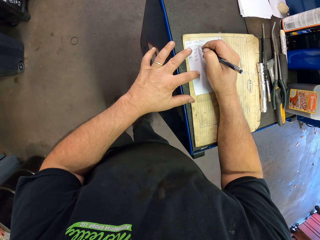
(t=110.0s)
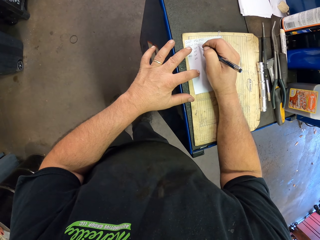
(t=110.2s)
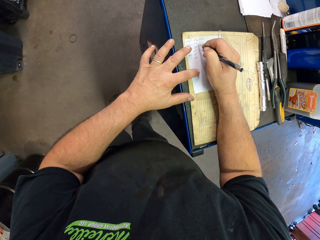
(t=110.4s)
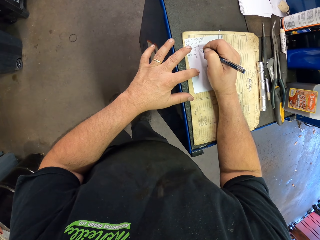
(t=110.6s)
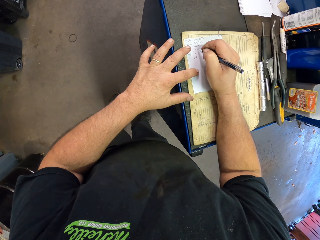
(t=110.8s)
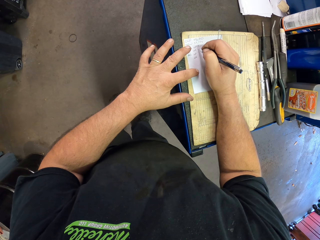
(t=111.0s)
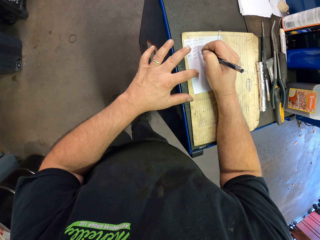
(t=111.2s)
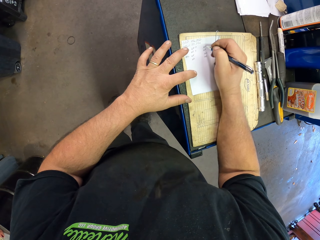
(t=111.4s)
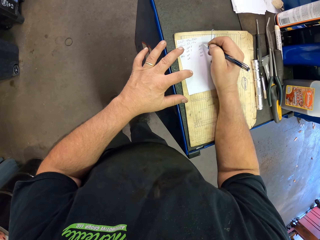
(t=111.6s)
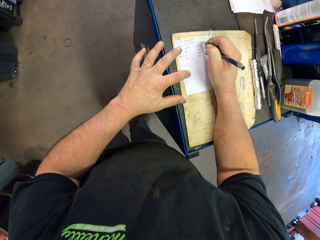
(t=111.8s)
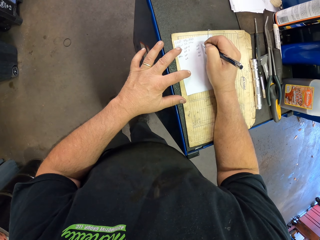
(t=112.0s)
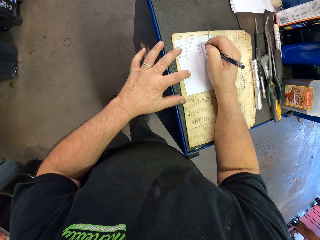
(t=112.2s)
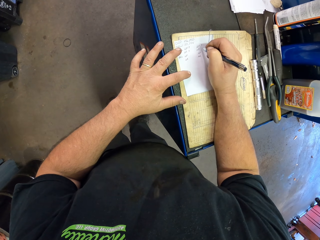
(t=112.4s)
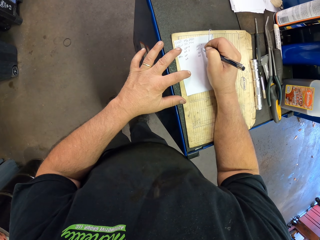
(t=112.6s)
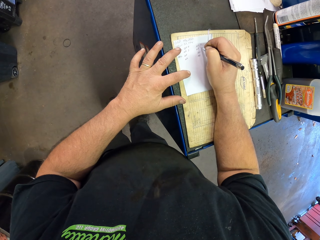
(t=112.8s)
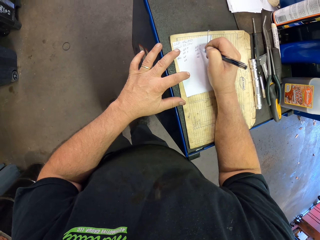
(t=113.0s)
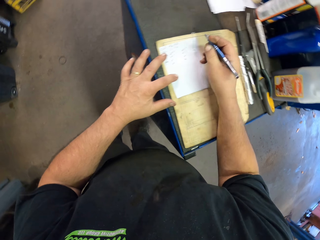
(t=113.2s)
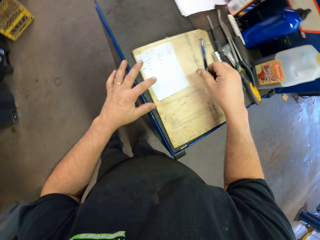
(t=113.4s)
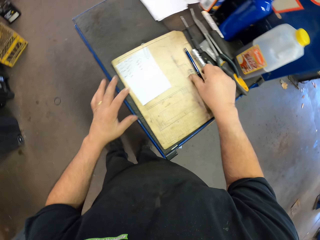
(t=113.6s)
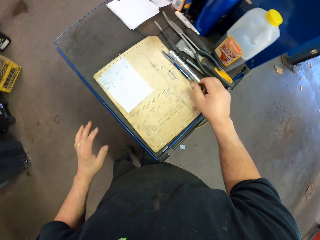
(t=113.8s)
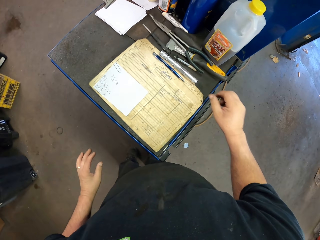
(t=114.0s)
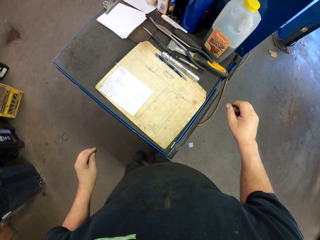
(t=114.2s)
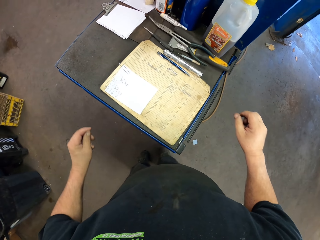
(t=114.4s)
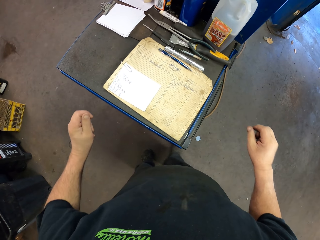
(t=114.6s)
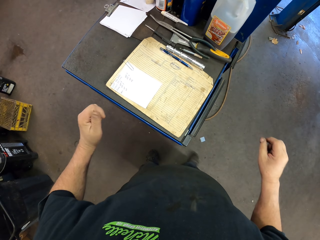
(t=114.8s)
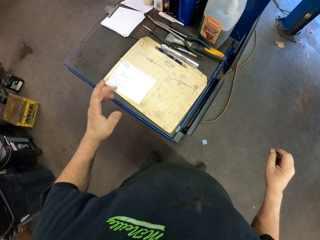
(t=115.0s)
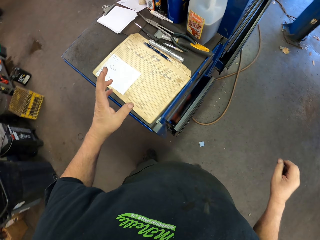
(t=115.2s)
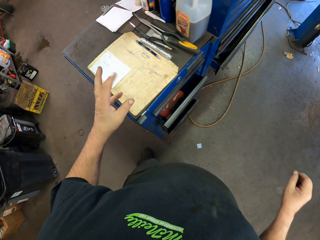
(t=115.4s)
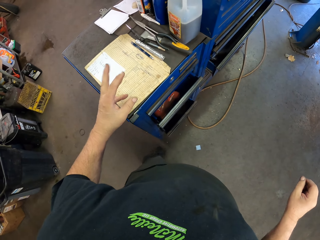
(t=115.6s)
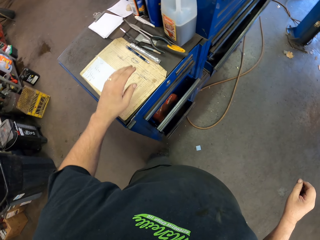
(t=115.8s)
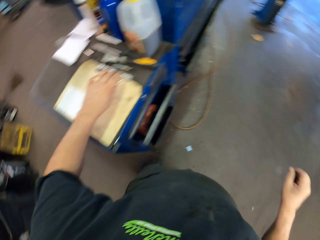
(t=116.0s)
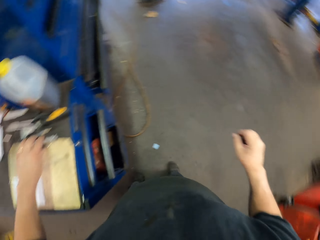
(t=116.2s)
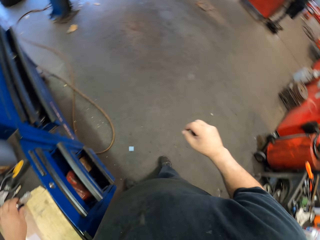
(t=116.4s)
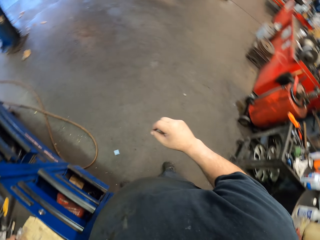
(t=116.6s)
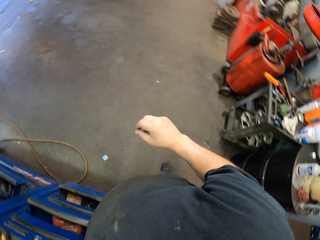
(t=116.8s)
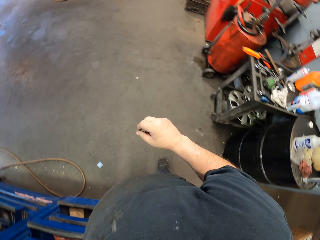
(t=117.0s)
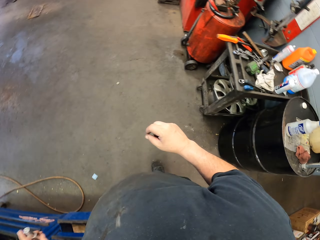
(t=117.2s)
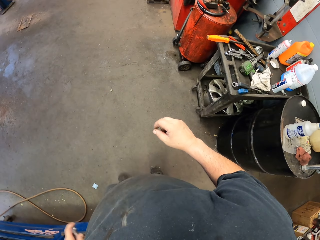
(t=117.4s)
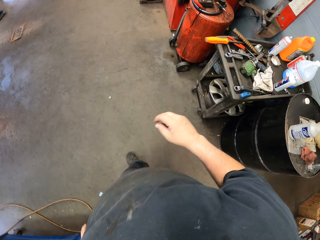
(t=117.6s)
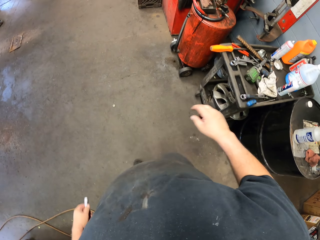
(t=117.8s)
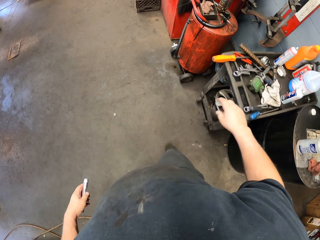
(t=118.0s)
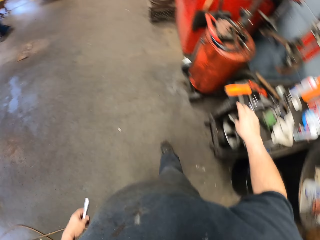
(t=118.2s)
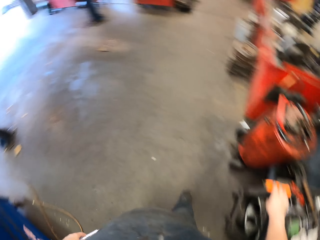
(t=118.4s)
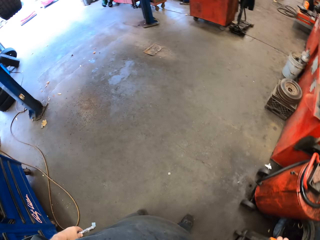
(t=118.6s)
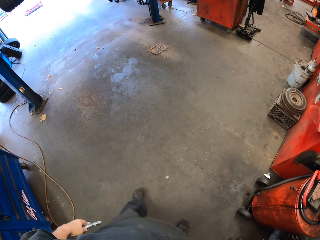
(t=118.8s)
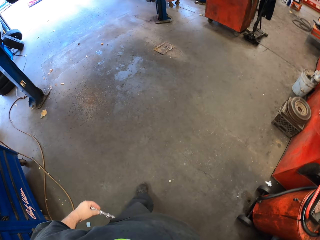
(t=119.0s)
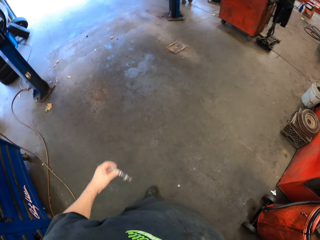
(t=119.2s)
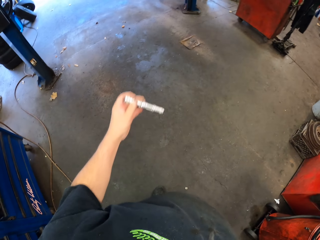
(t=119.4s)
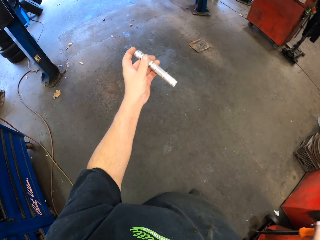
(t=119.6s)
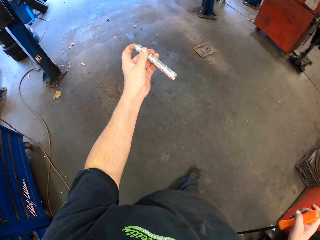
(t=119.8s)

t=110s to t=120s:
The camera wearer writes on the paper. They put the pen on the table. They look at the paper. They pick up the pen torch and hold the torch. They walk toward the car.

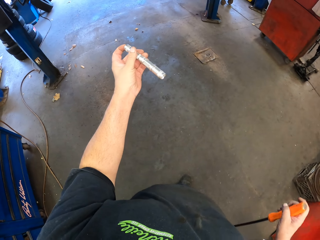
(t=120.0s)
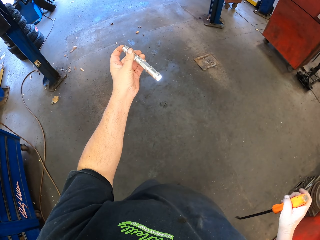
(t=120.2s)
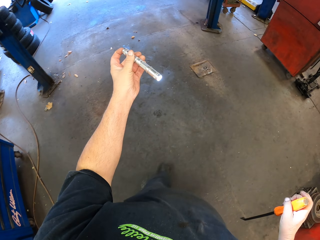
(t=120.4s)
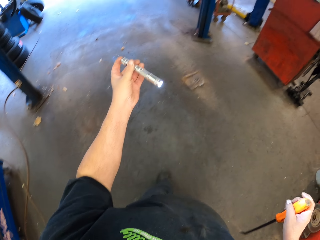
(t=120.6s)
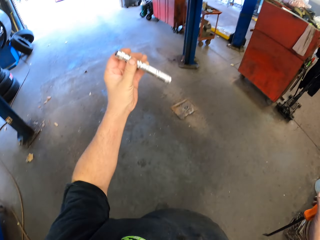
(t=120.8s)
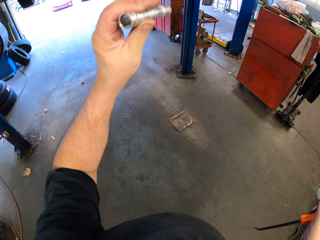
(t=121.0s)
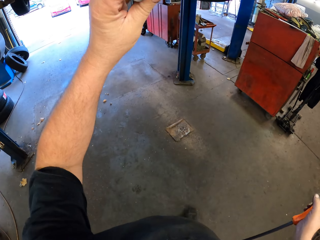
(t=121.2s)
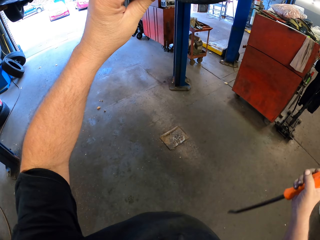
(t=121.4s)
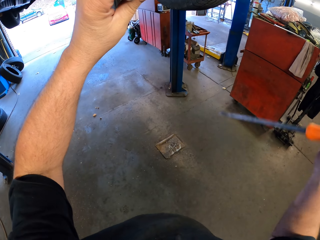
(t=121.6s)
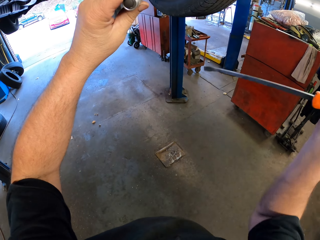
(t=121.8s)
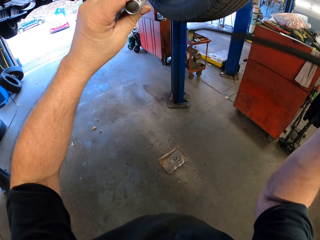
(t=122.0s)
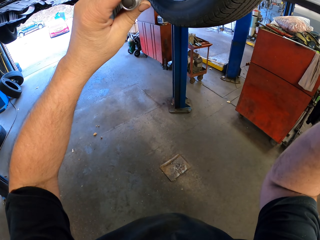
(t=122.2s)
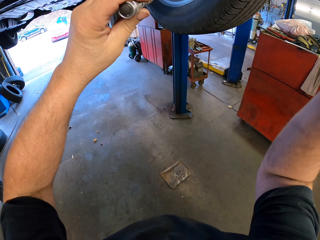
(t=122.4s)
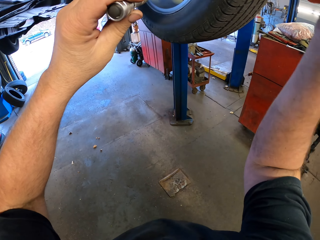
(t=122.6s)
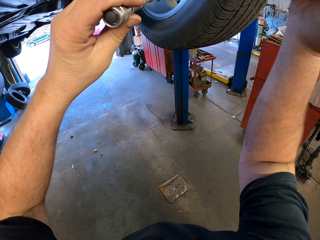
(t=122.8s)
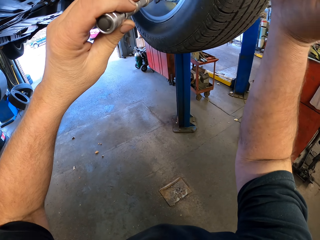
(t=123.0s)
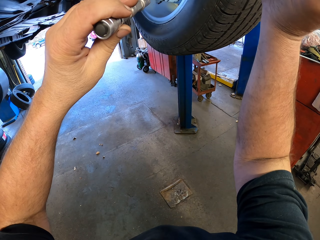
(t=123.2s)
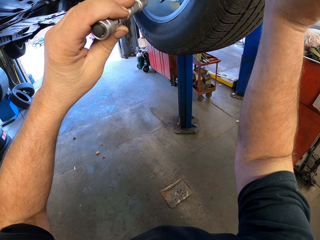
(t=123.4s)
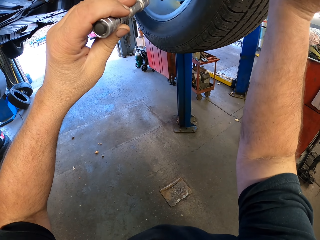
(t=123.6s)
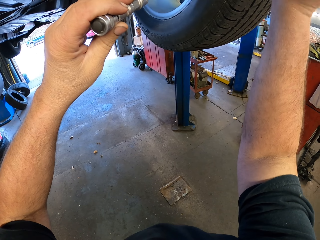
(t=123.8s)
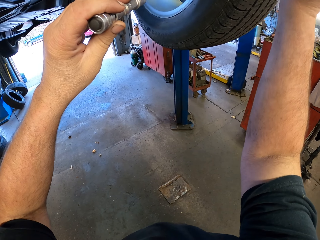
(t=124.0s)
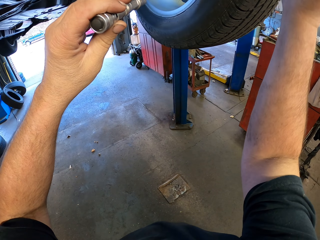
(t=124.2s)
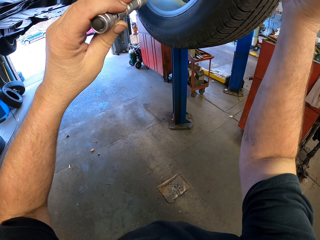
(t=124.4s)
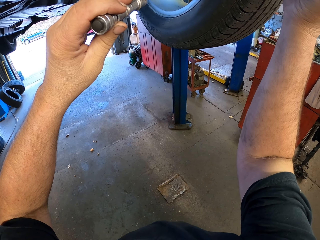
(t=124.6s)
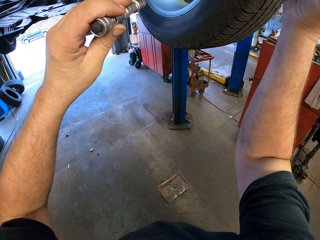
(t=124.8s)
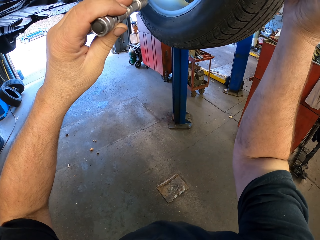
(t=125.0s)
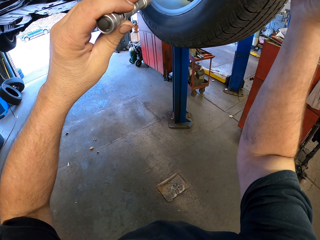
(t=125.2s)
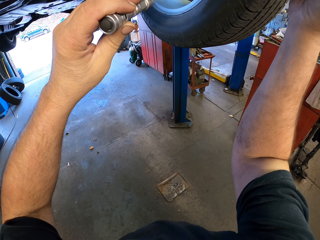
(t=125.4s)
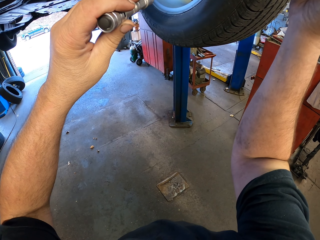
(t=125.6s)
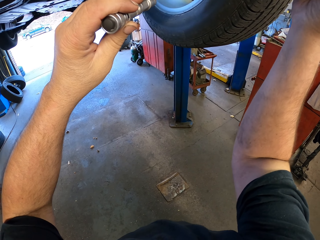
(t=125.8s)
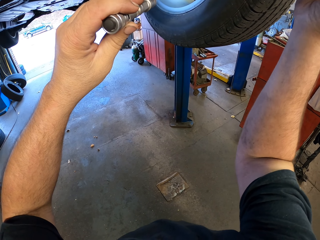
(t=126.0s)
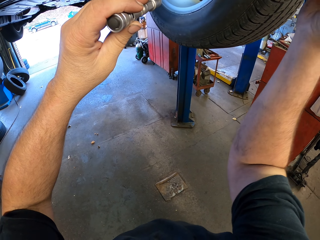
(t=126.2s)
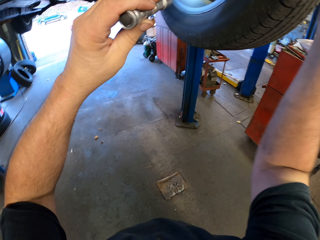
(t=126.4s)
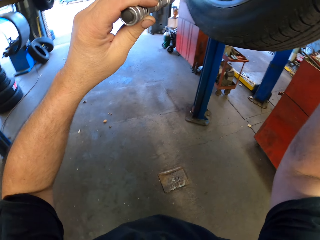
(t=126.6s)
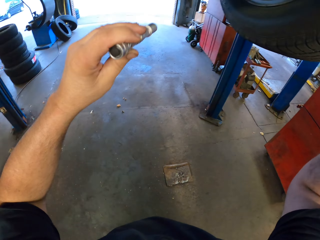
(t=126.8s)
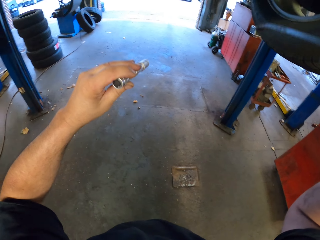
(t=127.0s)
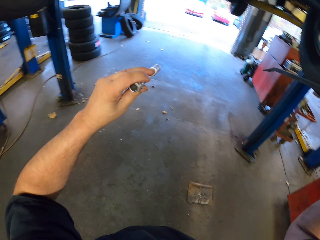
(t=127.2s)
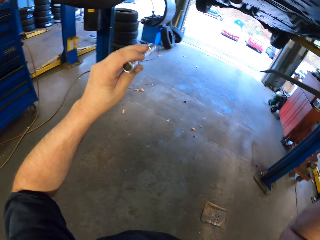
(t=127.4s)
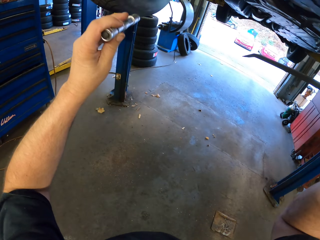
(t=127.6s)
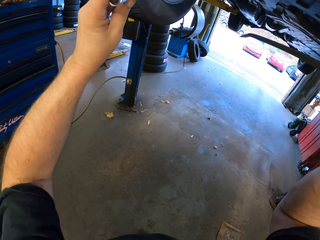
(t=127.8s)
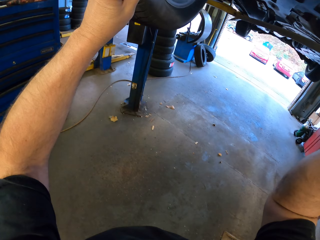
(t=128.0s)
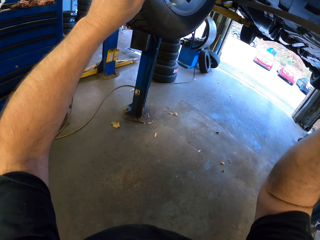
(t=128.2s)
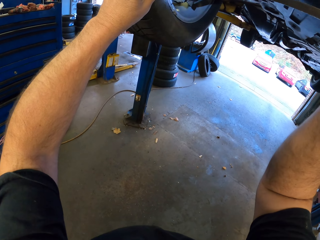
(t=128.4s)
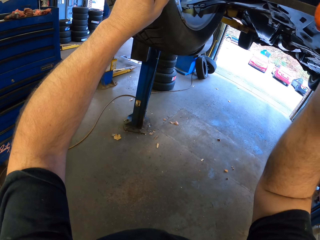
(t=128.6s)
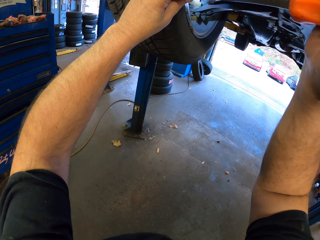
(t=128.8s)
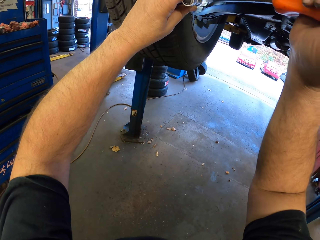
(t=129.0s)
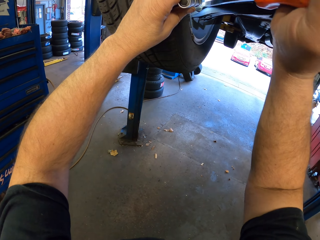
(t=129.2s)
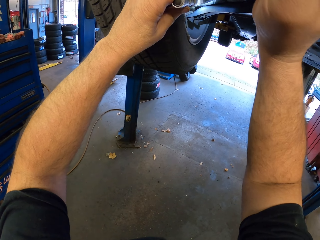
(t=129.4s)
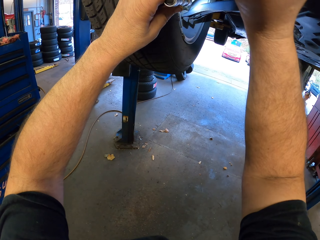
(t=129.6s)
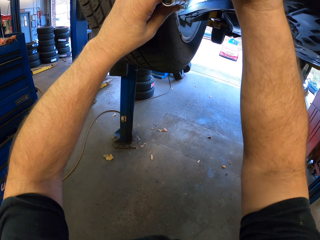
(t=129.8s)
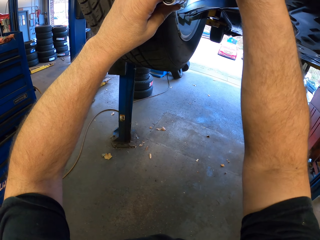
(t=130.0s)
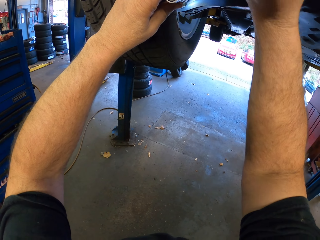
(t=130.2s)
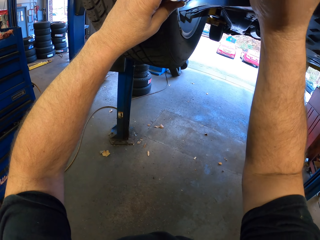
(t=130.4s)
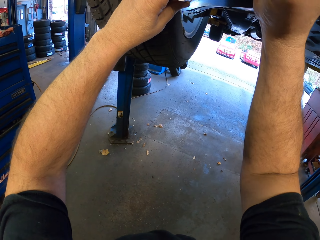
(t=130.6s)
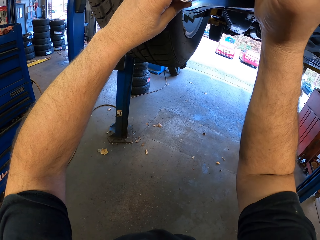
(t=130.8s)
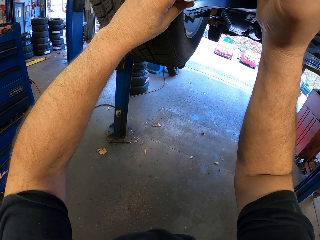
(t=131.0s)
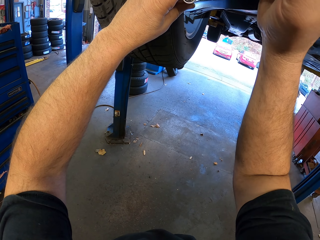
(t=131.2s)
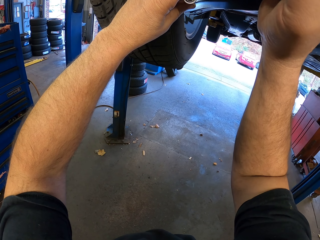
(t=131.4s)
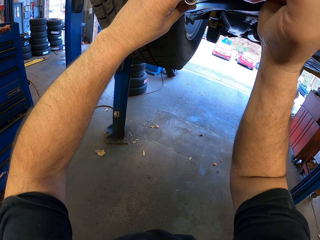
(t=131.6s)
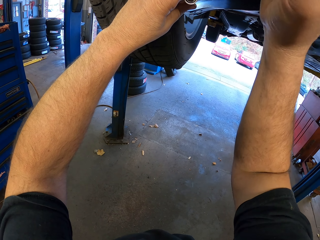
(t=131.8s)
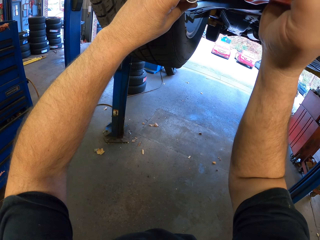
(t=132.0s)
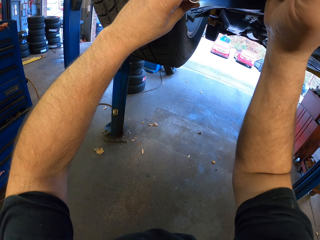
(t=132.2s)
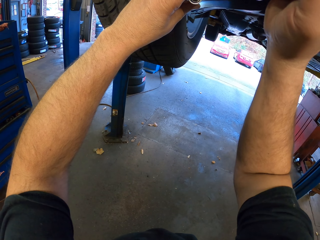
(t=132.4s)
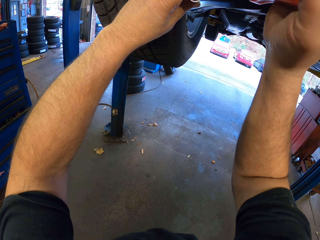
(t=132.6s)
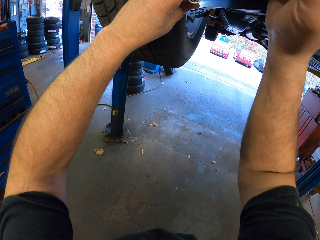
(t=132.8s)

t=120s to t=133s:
The camera wearer picks up the screwdriver. They hold the screwdriver. They look at the tire. They loosen the wheel. They hold the torch. They fix the tire with the screwdriver.
